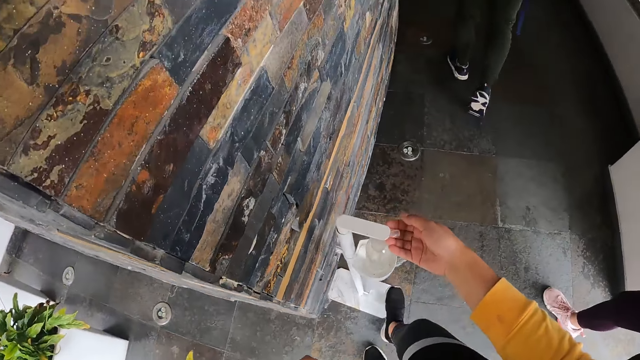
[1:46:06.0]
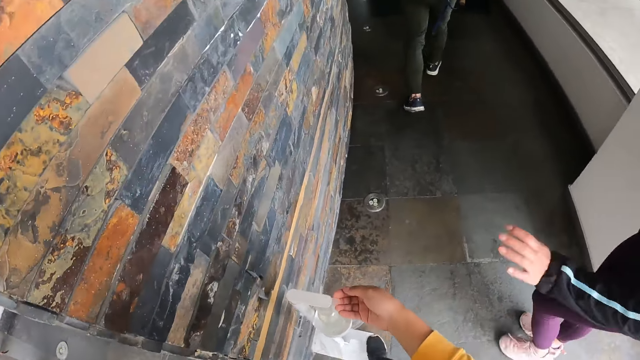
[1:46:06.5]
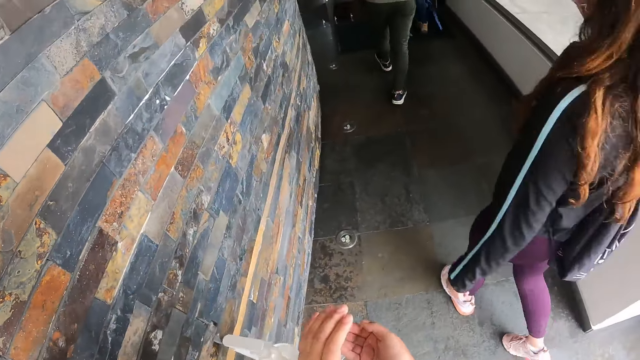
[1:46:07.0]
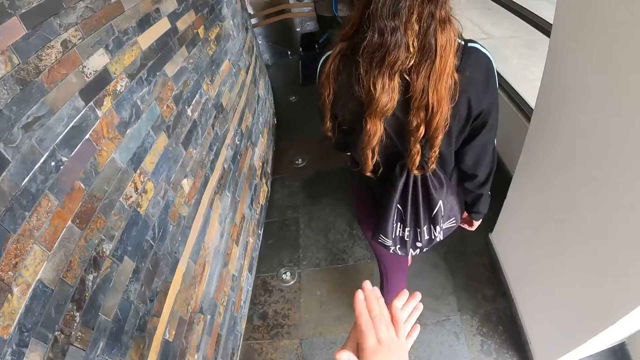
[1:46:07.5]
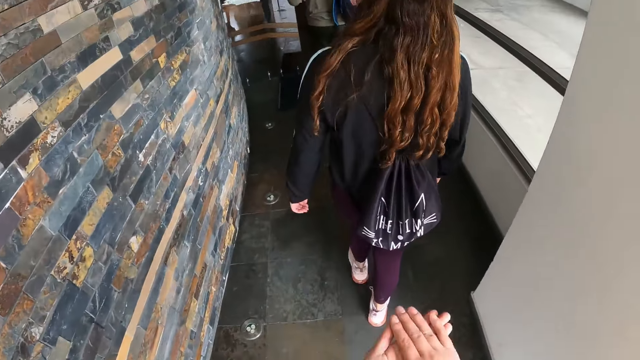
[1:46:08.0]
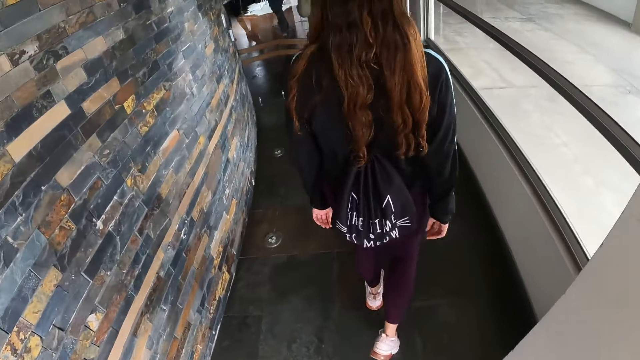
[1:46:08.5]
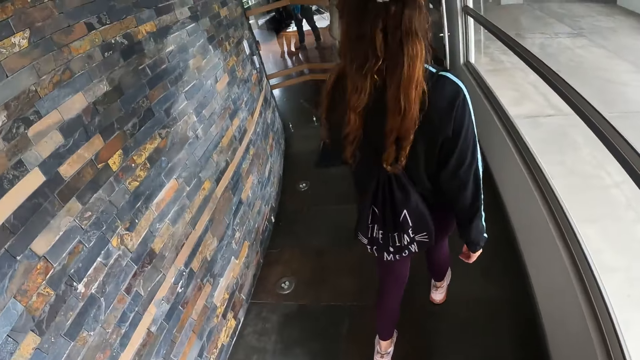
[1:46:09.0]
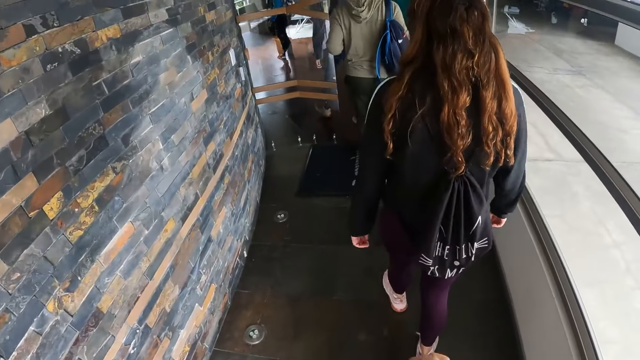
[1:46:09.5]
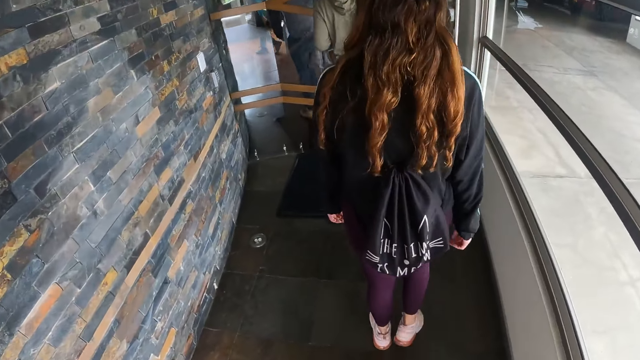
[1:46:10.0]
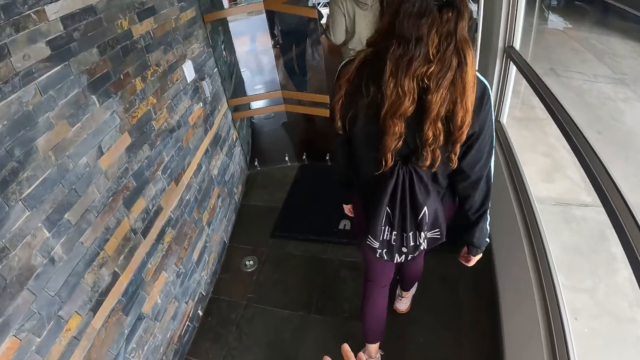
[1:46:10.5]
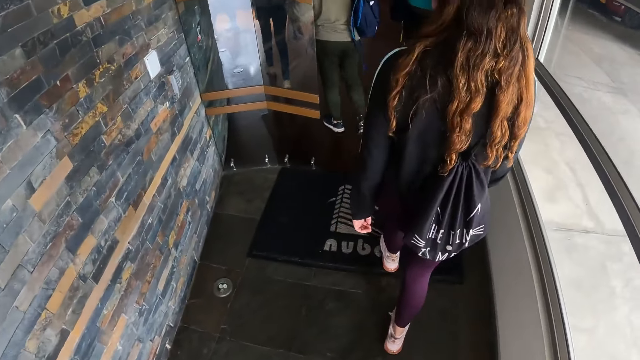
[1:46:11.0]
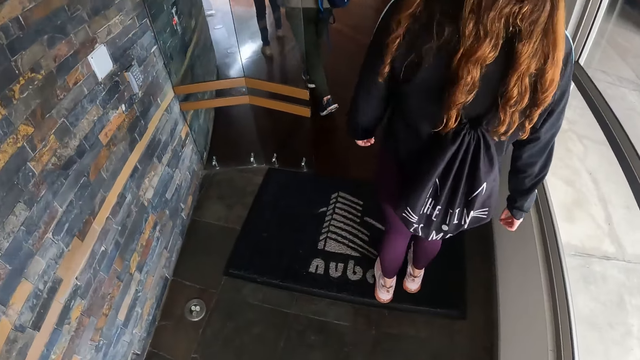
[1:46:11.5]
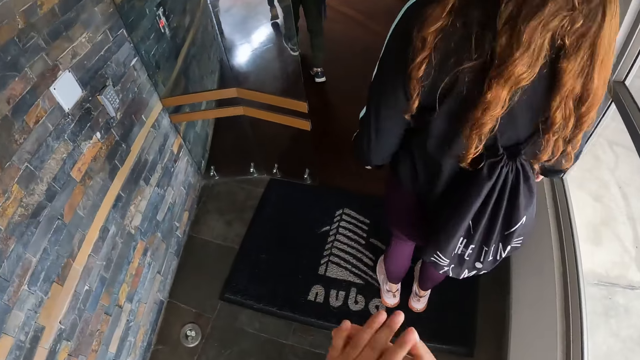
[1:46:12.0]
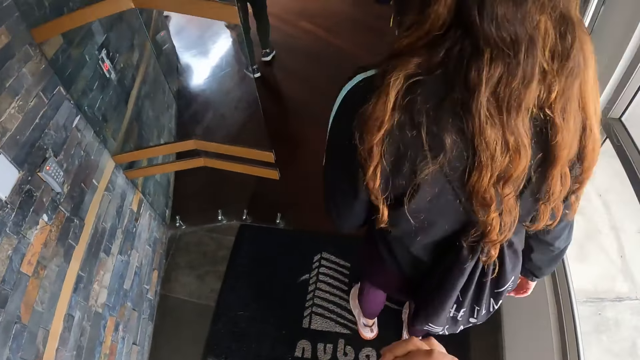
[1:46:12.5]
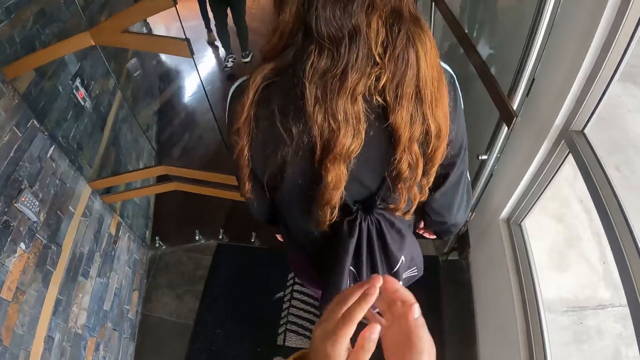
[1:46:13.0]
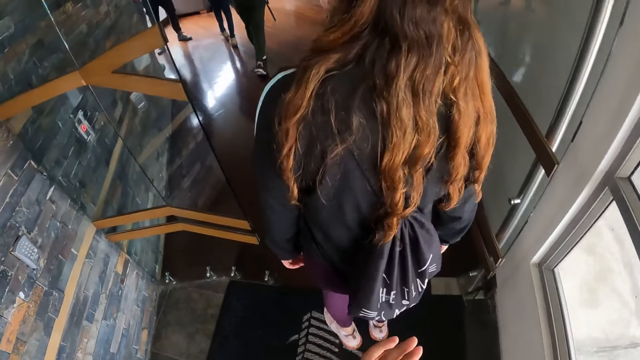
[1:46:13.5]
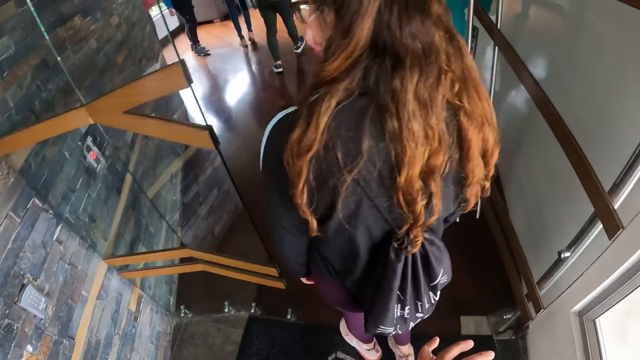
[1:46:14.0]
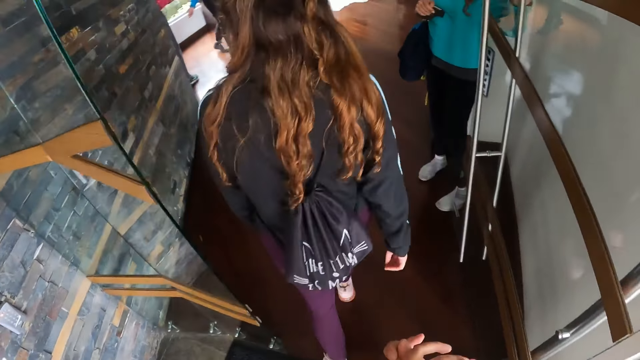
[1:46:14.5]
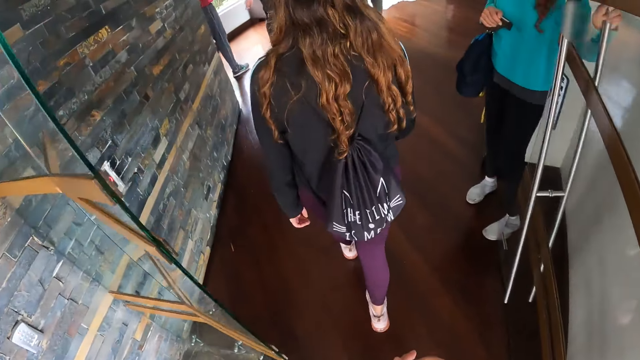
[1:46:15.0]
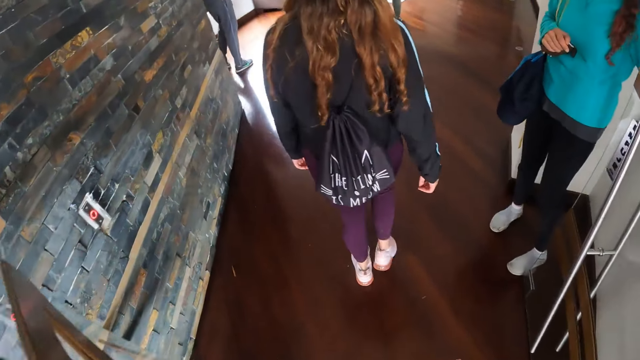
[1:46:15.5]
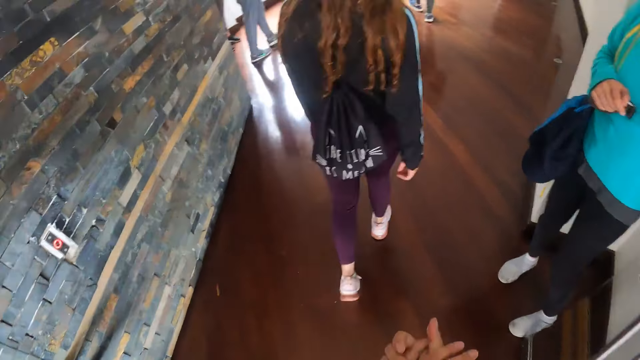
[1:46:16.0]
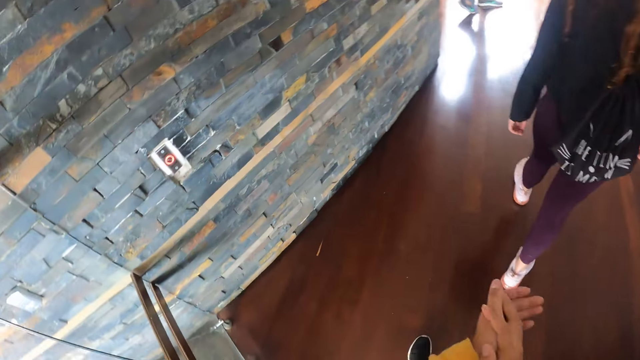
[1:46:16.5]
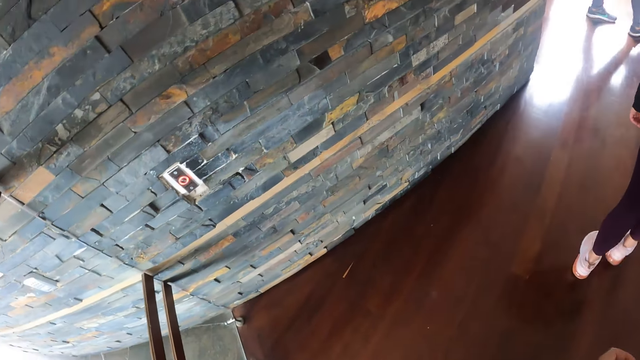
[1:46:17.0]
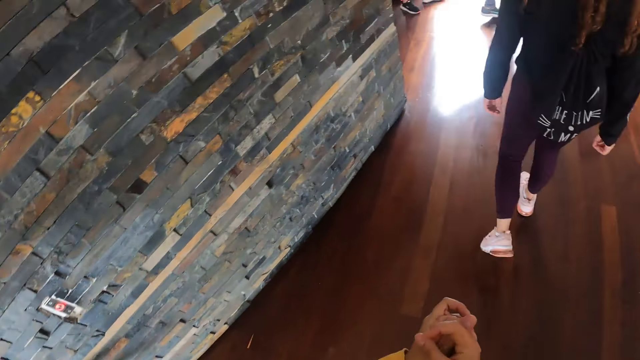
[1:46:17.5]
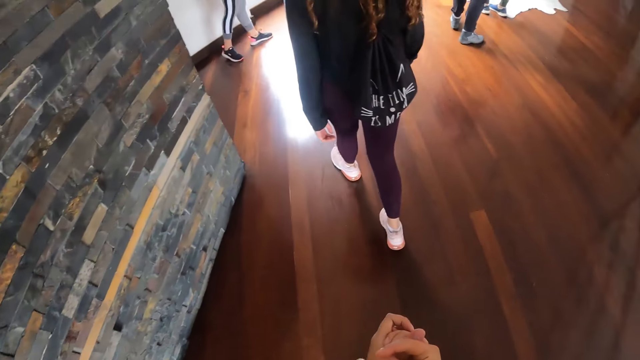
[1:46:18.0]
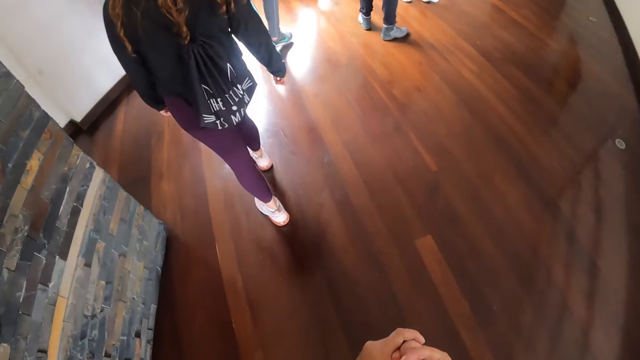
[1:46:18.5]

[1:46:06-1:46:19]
The camera wearer takes some hand sanitiser from the bottle with her right hand. She rubs the hand sanitiser in her hands. She follows the woman into the building. Another woman holds a door with her left hand.

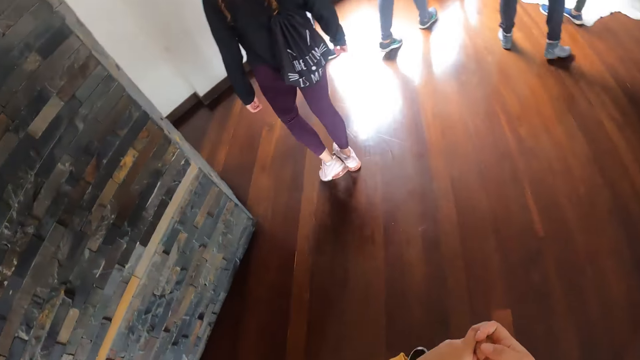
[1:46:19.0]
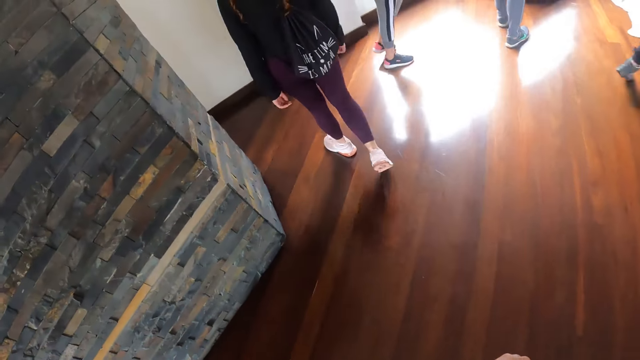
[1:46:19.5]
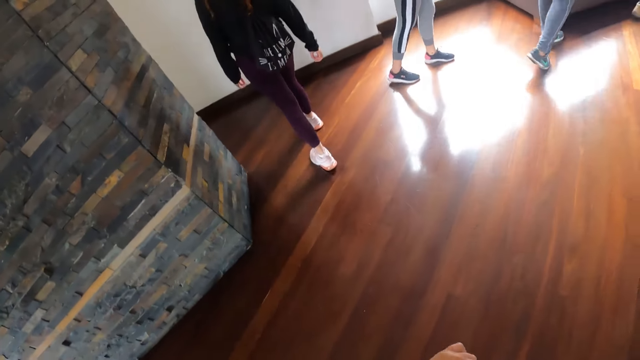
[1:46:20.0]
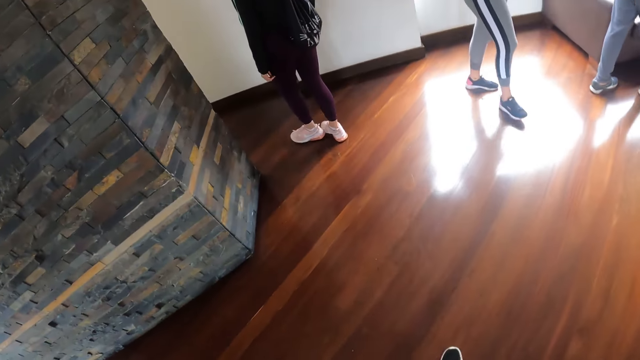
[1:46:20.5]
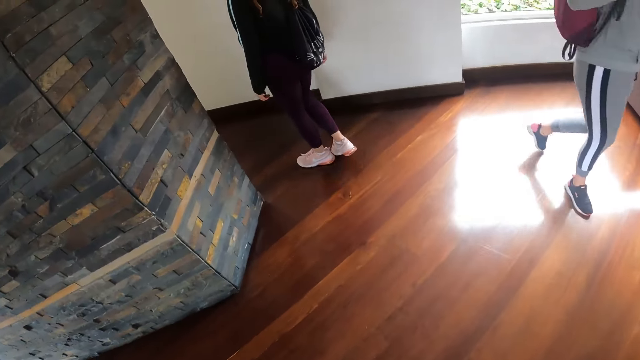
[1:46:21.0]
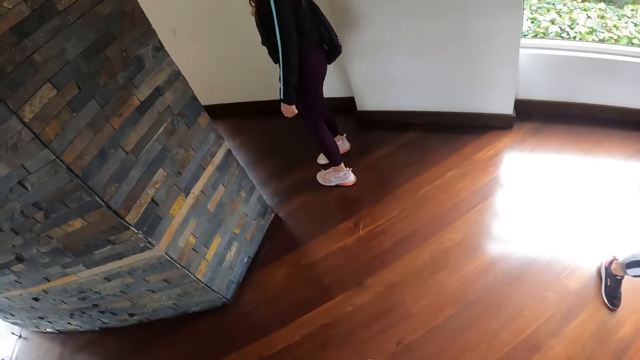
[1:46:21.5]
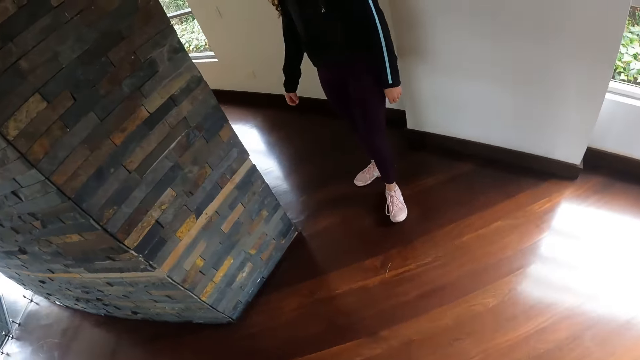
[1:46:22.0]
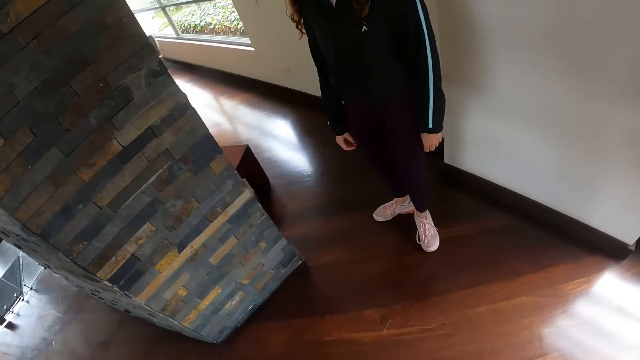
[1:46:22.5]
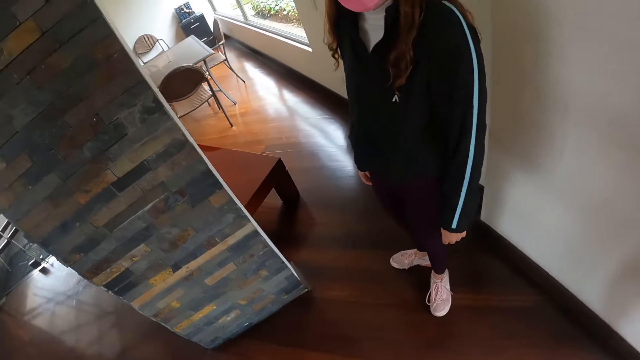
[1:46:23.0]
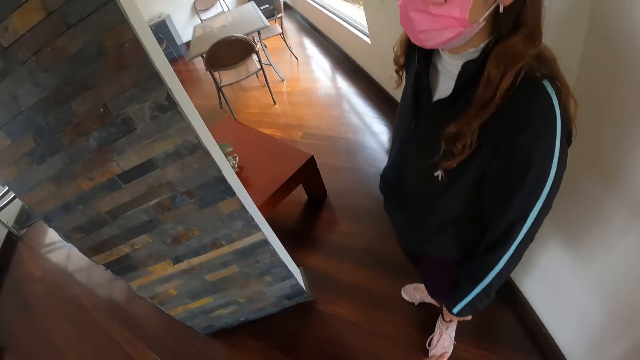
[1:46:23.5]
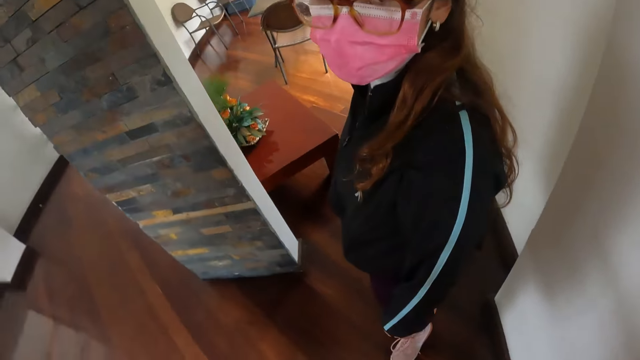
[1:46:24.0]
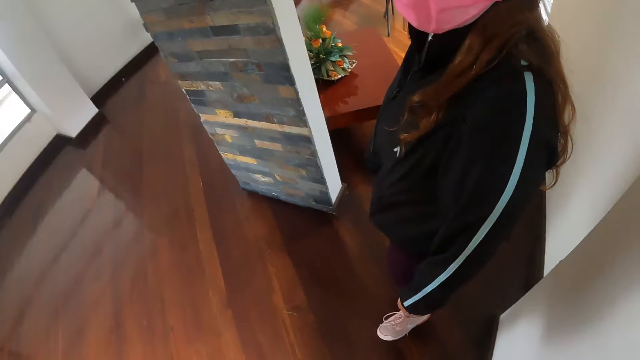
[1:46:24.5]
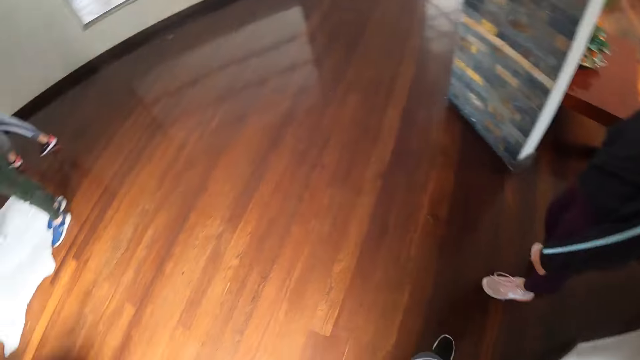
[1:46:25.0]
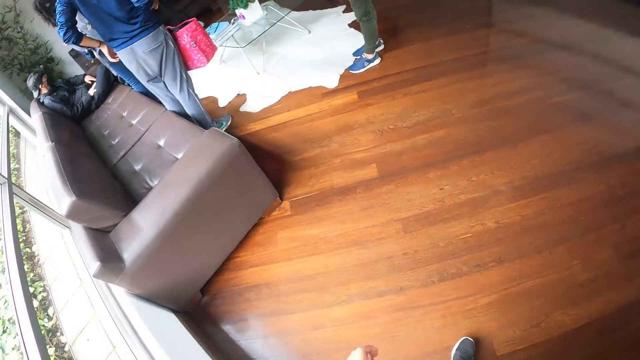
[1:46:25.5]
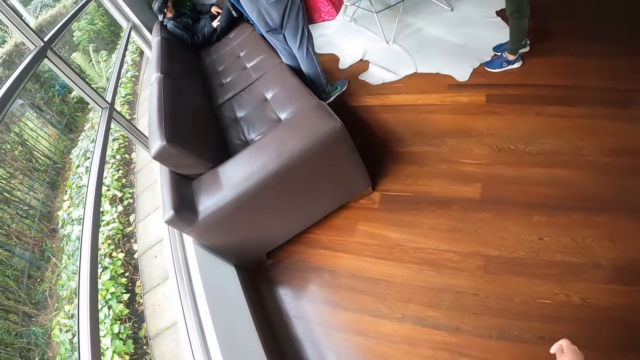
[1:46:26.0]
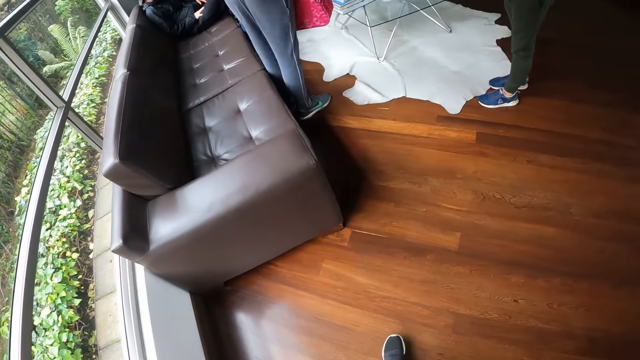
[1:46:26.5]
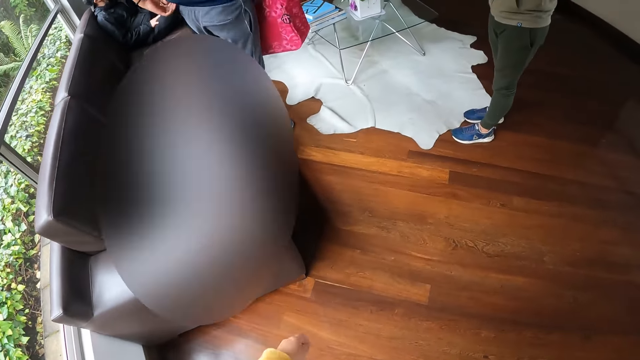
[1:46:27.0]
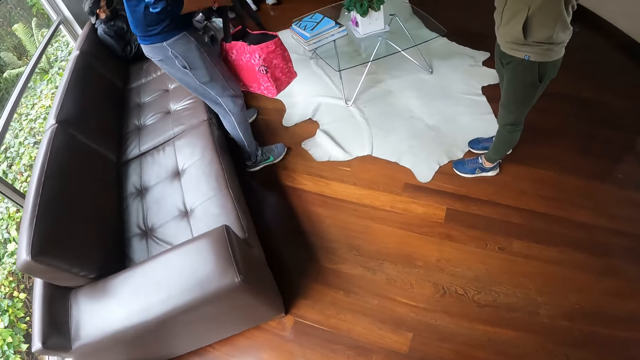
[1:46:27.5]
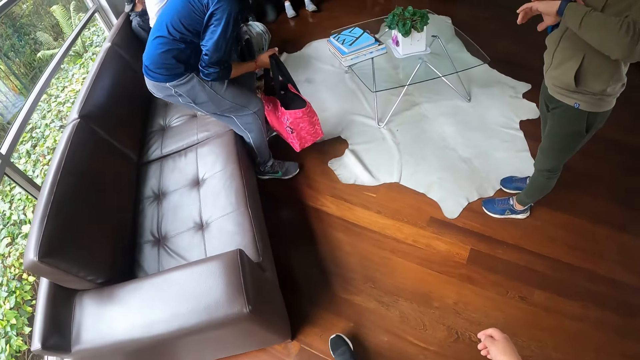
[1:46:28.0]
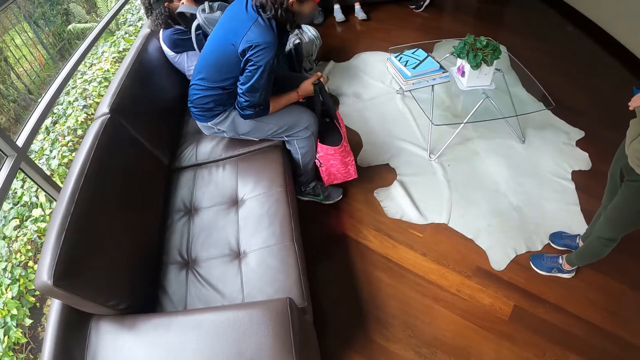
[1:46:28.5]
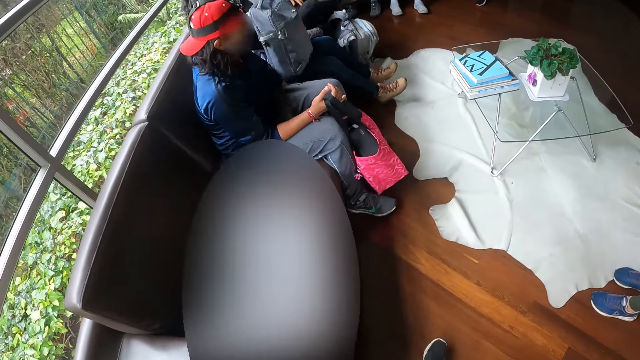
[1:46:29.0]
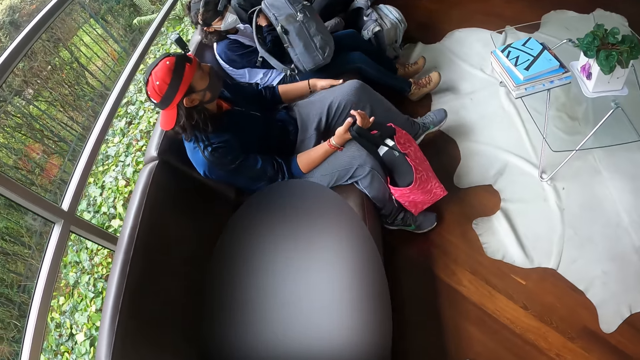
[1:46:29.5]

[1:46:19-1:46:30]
The camera wearer moves towards a sofa. They turn around the house.
